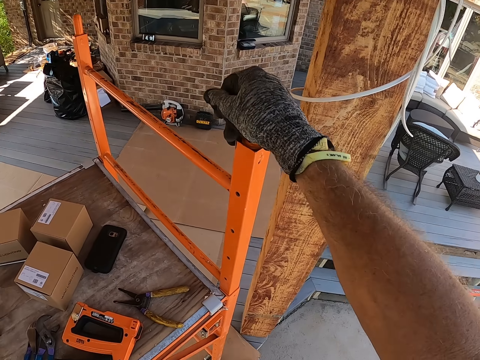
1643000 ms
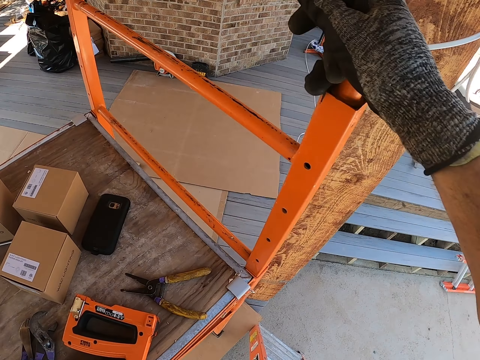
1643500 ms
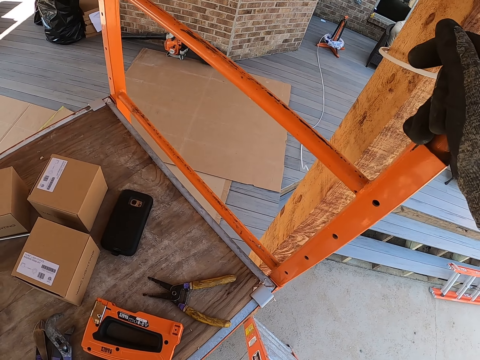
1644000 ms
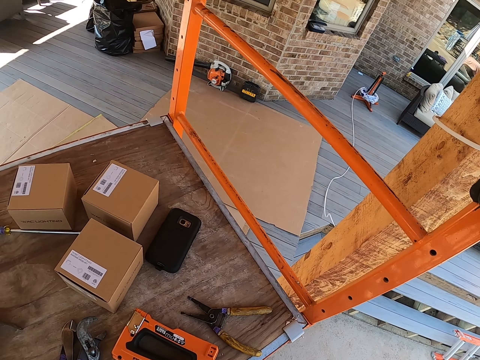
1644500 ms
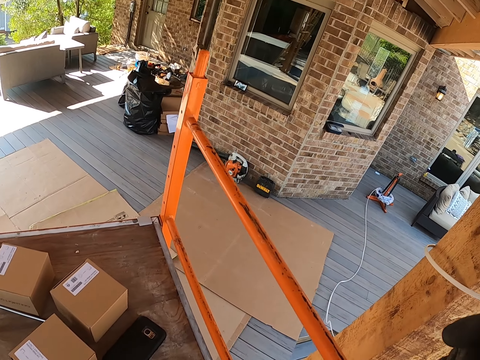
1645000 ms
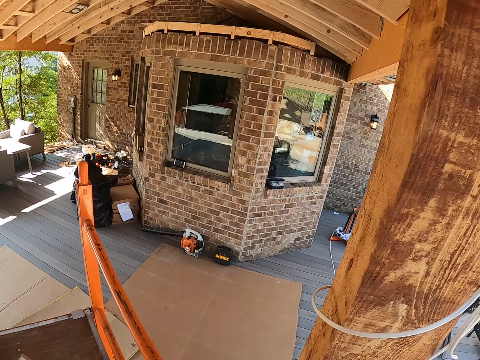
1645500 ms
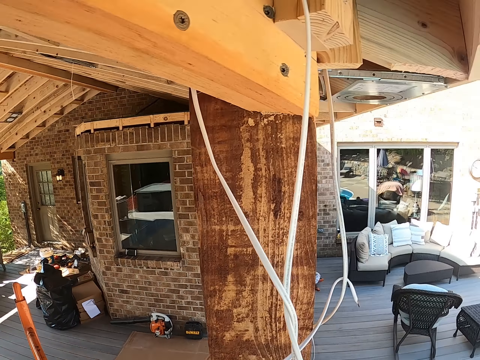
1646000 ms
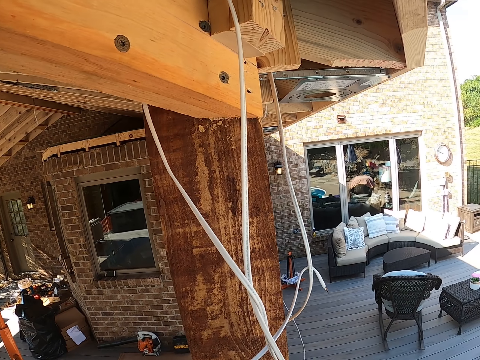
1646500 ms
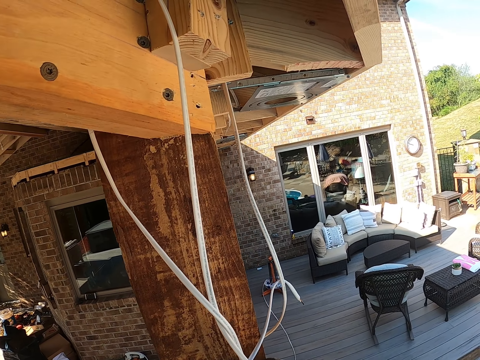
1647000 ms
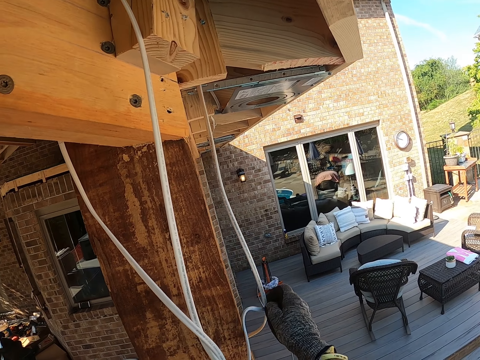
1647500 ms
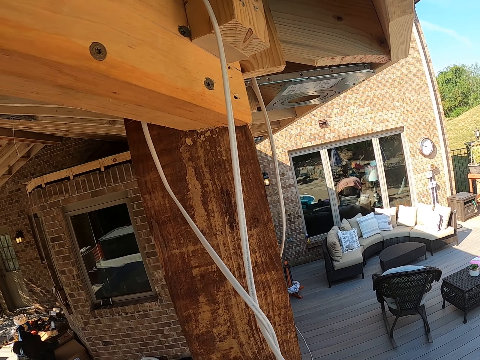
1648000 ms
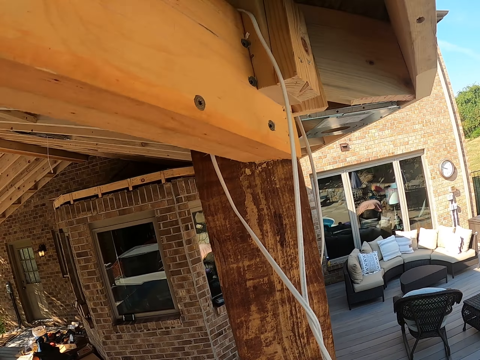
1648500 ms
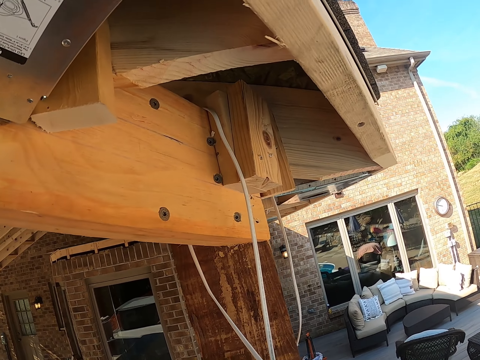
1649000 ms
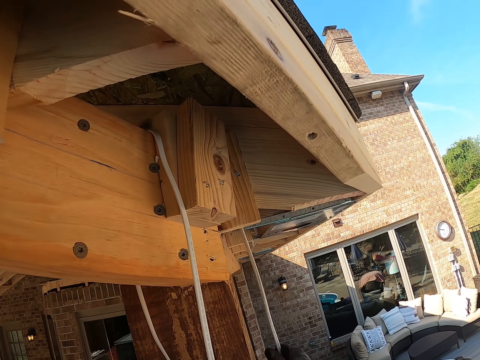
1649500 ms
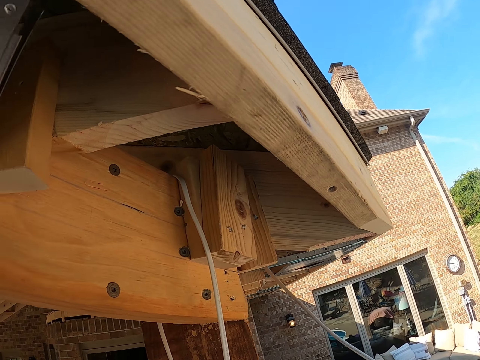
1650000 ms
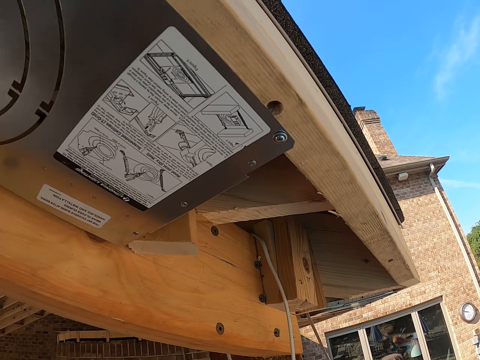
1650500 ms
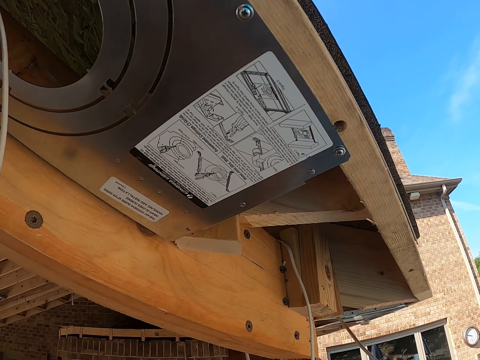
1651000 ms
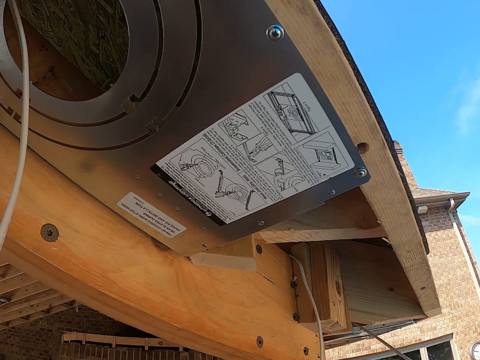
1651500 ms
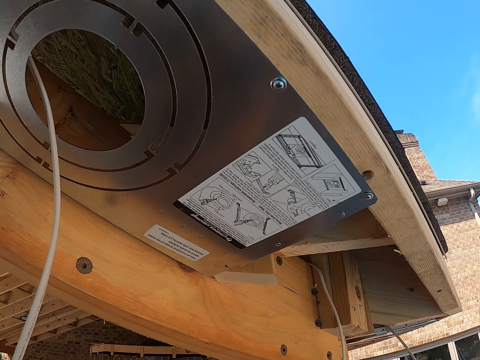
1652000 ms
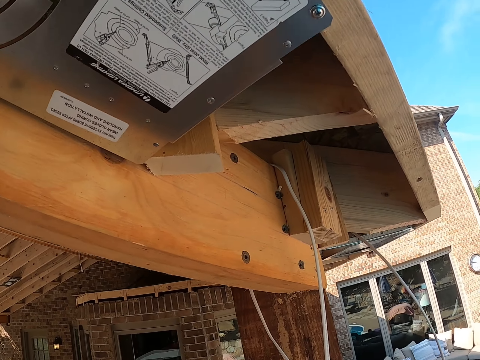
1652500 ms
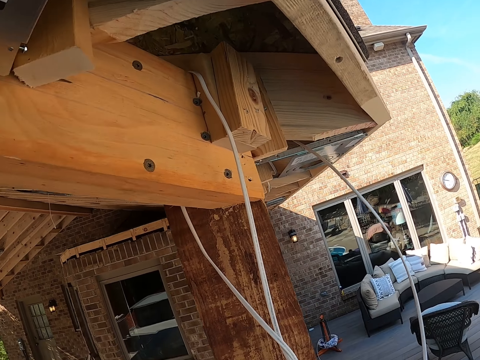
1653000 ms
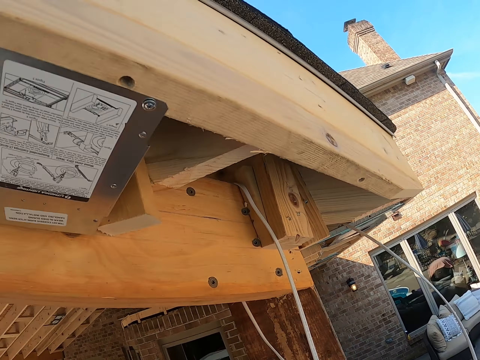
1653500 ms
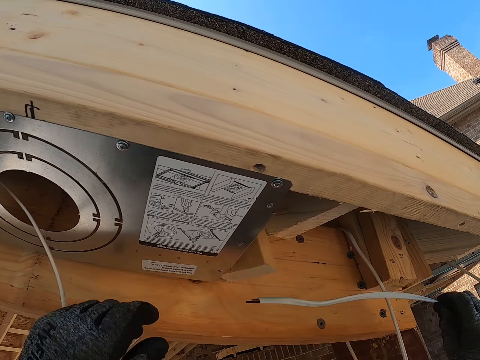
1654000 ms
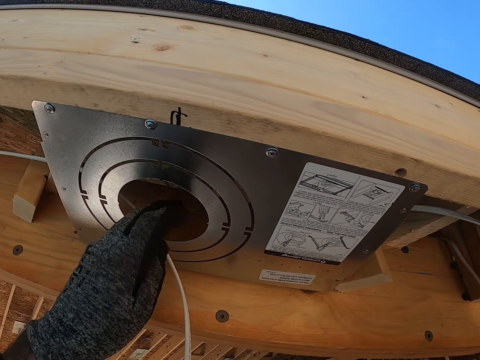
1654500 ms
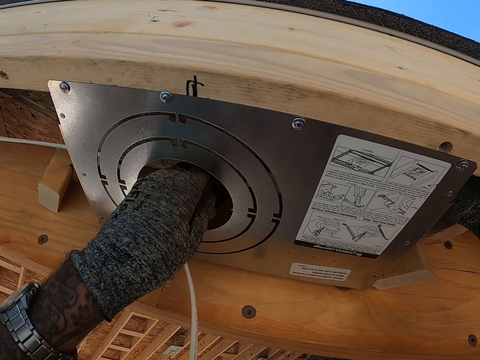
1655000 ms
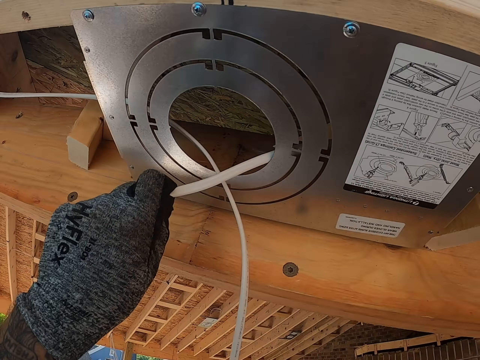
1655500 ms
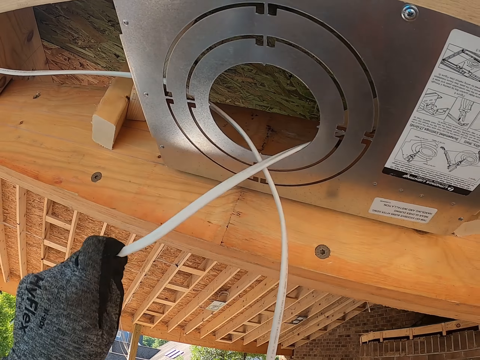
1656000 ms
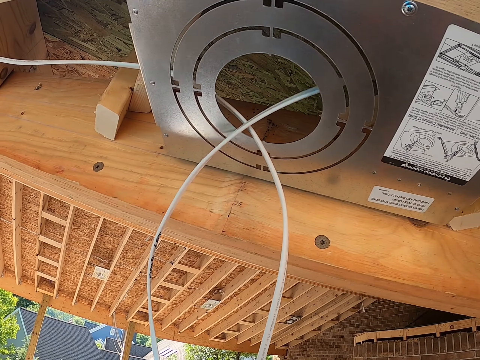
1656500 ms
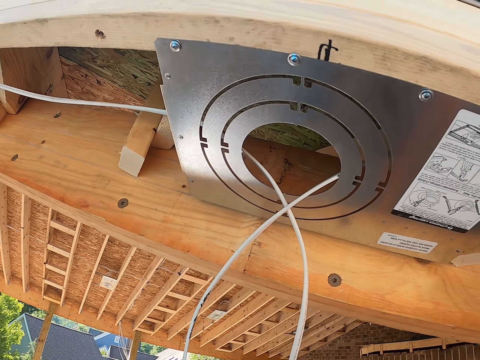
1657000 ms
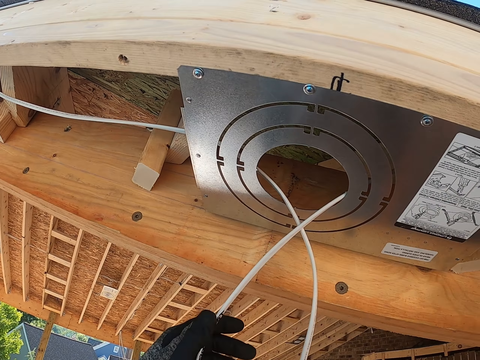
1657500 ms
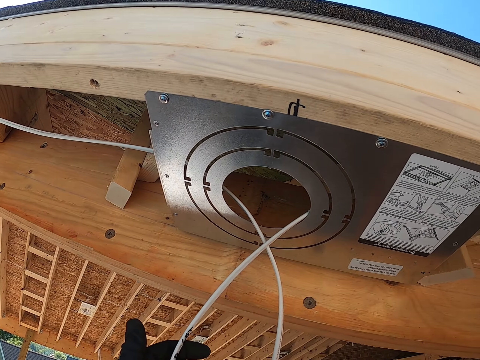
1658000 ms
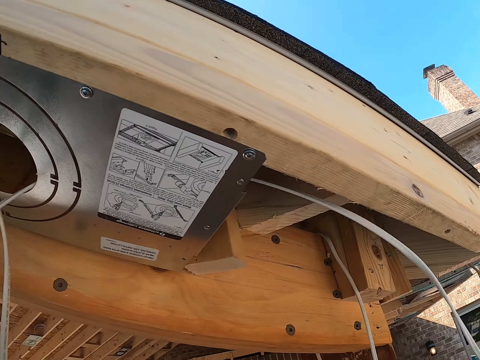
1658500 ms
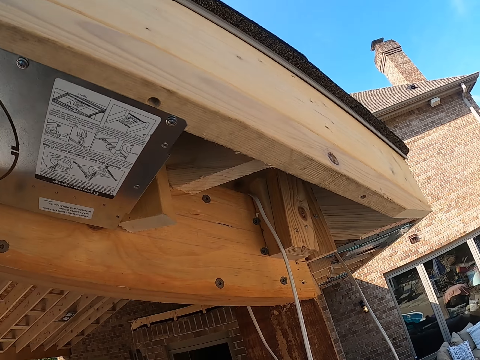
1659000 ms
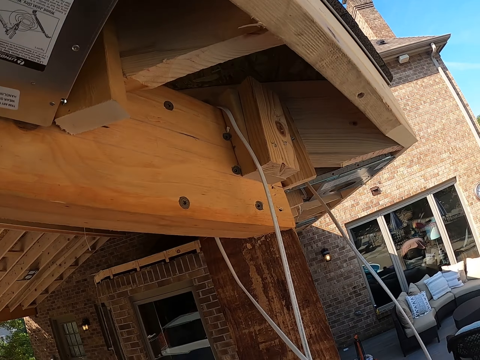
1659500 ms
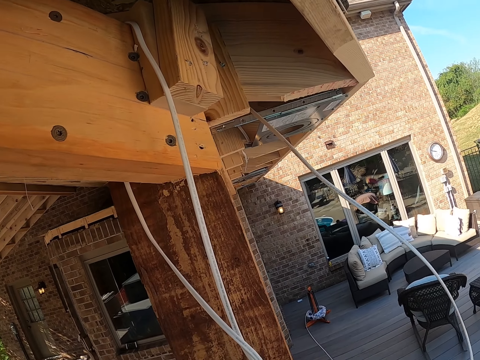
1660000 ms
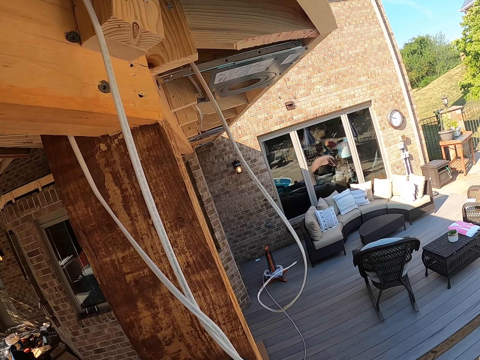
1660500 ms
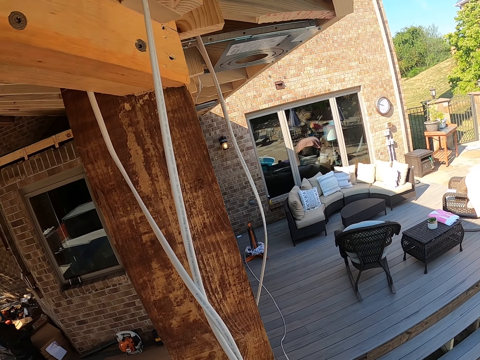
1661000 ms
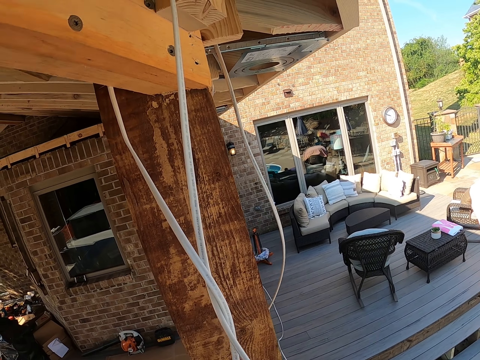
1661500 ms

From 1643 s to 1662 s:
The camera wearer places a hand on the stand. They touch the metal rod. They look around. They adjust the cable. They hold the cable. They pull the cable. They put the cable inside the roofs. They pull the cable. They pull the cable again.

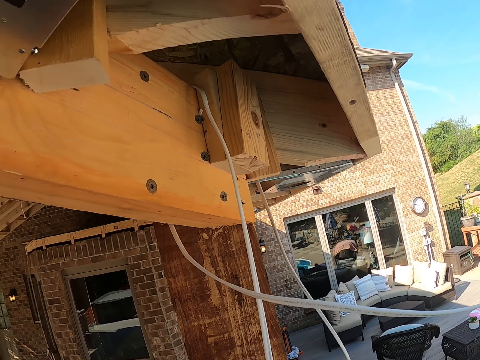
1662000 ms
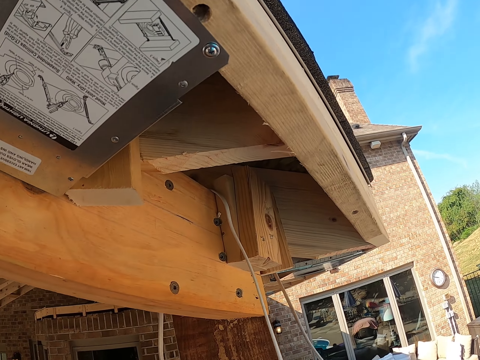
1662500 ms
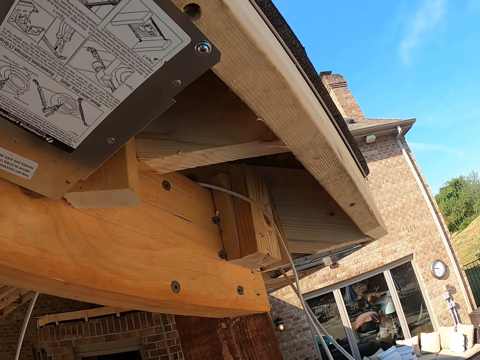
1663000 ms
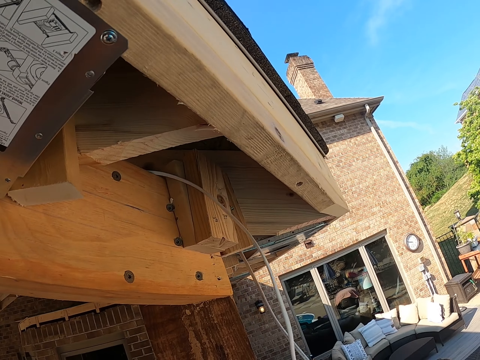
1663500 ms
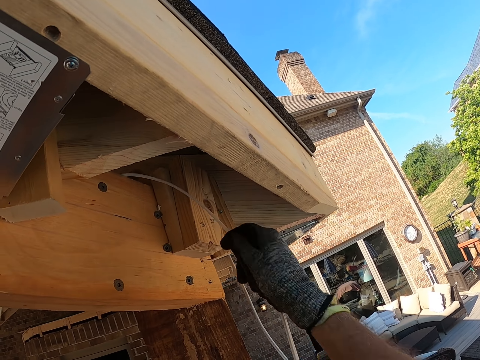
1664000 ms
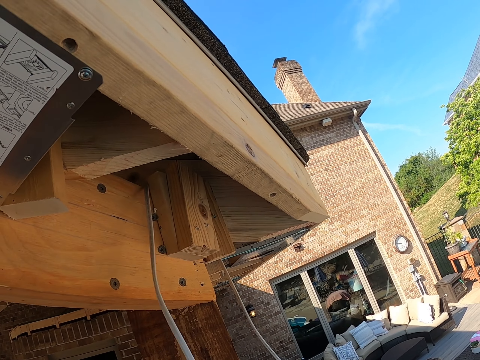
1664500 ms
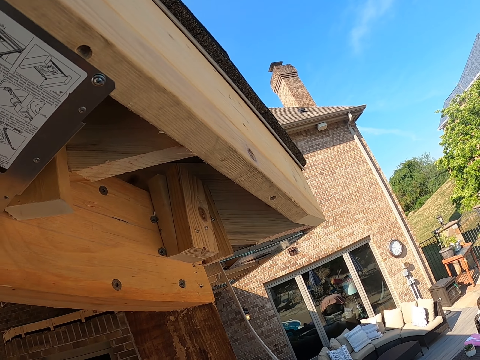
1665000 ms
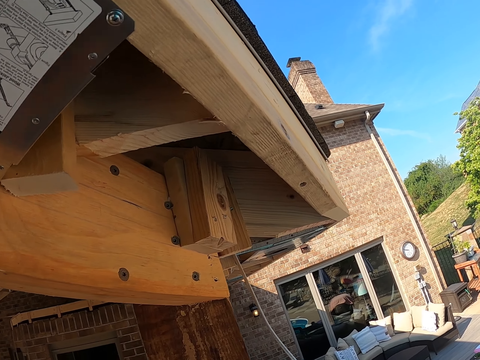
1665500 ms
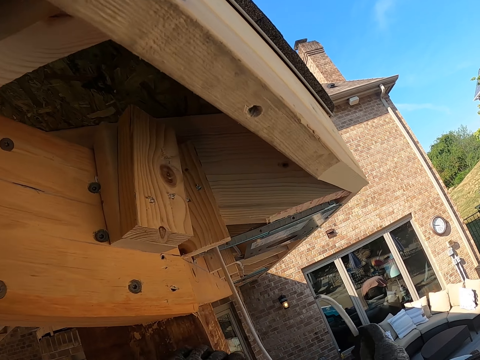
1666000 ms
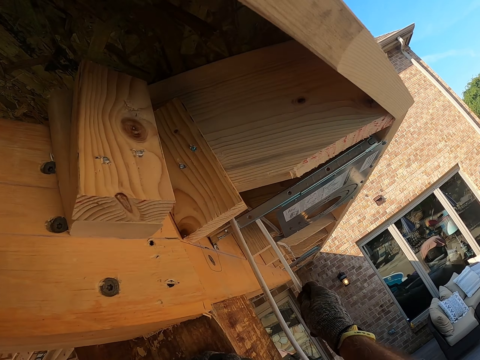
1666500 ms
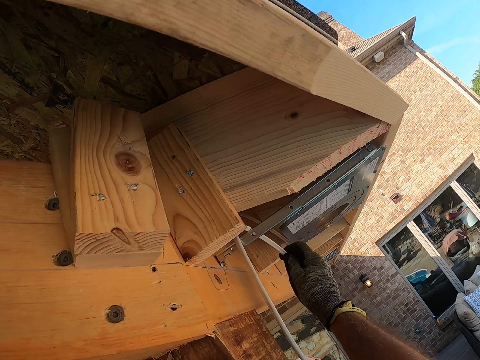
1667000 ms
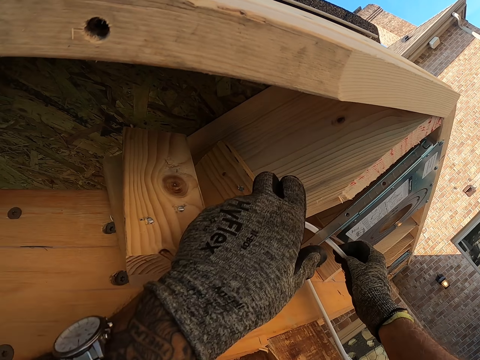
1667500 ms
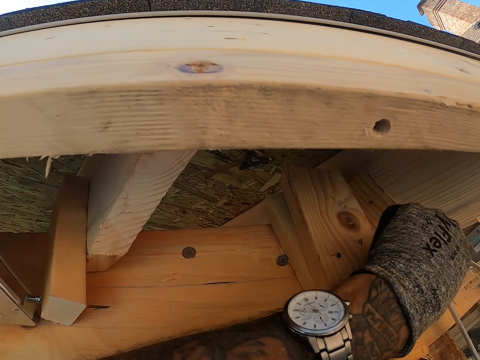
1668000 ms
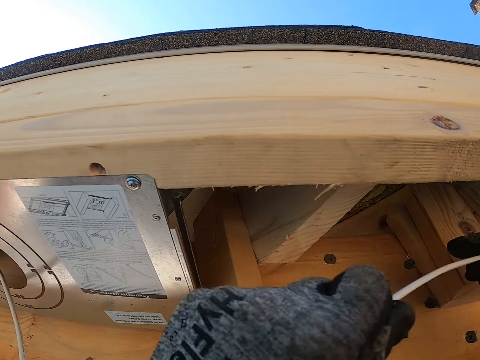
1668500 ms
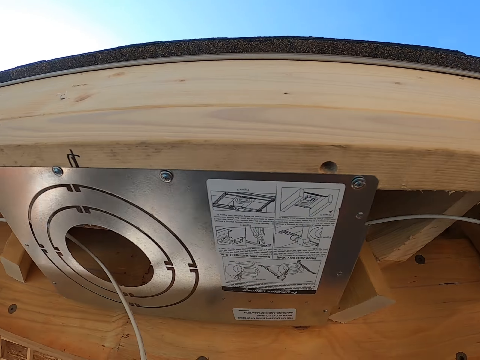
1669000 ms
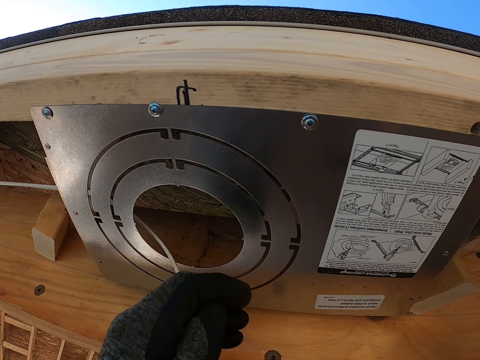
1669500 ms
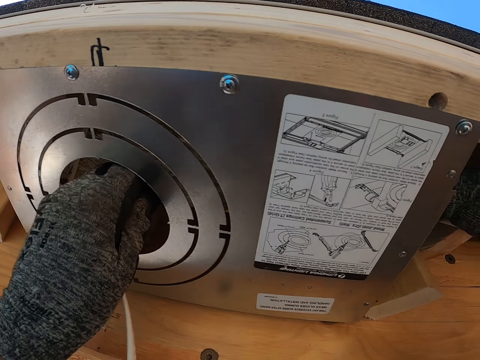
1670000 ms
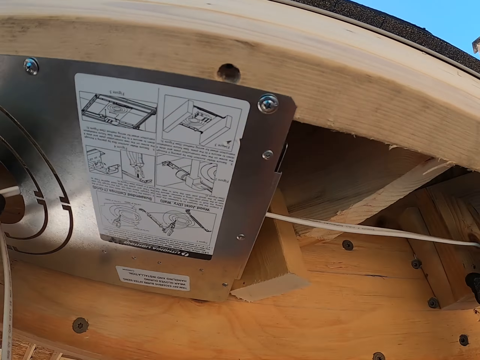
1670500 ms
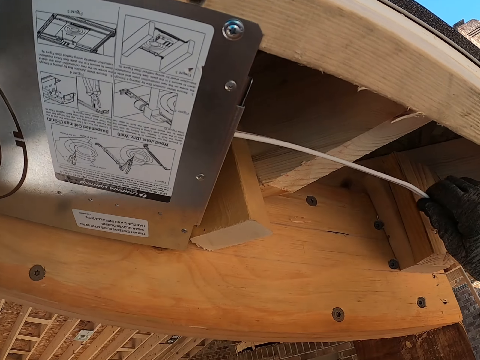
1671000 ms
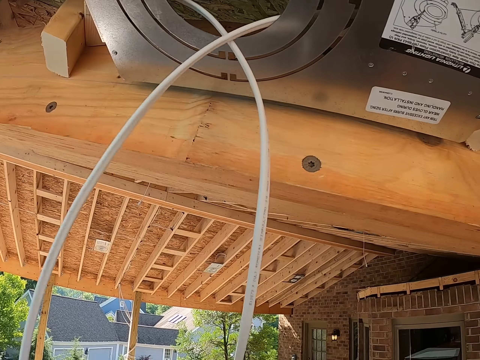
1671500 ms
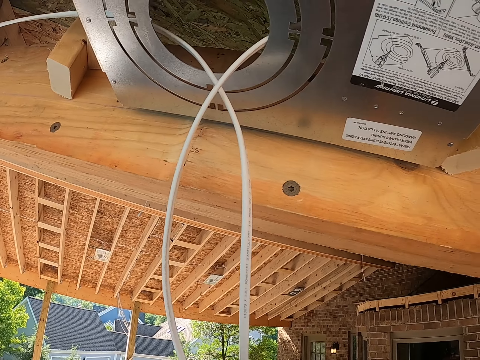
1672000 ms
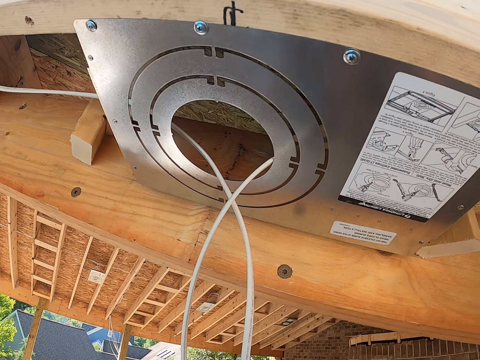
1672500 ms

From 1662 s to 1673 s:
The camera wearer puts the cable inside the roofs, on a metal rod. They pull the cable. They insert the cable in something.
